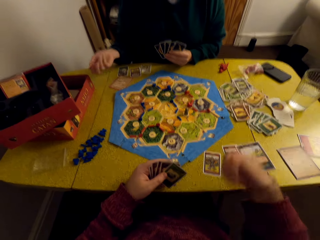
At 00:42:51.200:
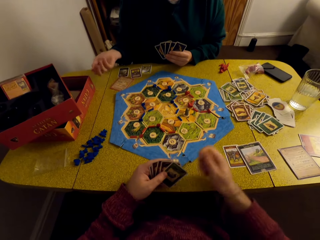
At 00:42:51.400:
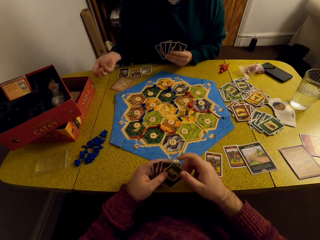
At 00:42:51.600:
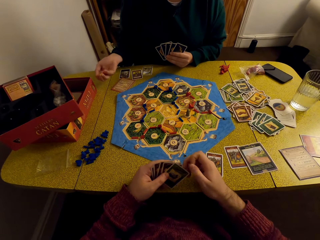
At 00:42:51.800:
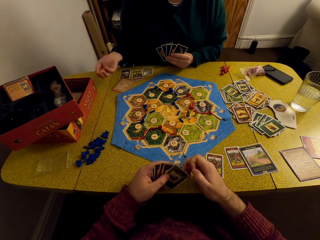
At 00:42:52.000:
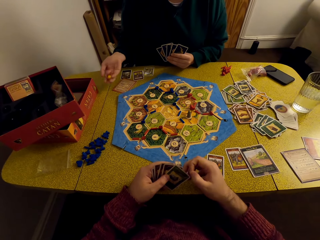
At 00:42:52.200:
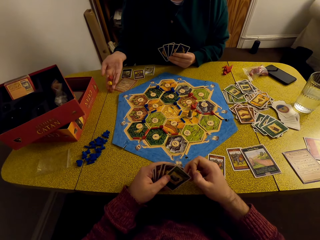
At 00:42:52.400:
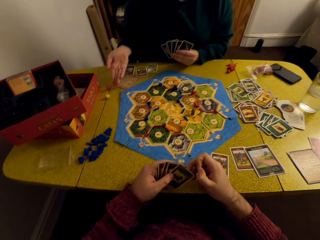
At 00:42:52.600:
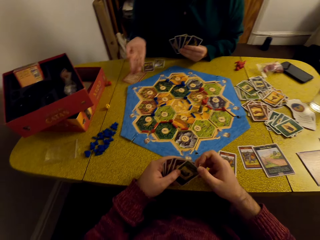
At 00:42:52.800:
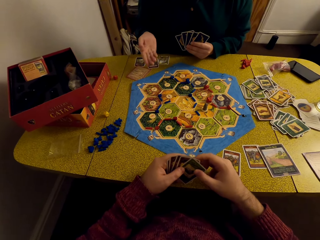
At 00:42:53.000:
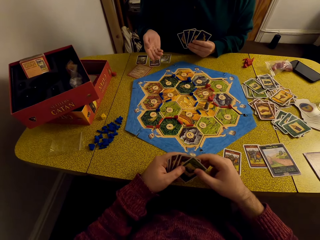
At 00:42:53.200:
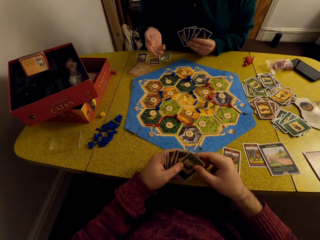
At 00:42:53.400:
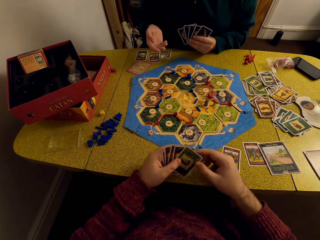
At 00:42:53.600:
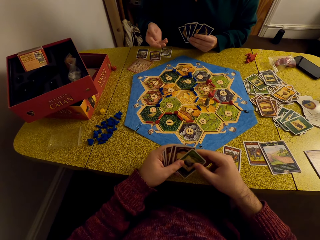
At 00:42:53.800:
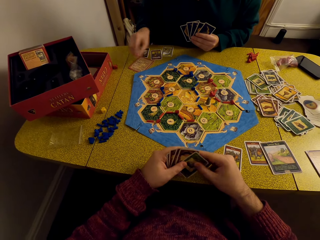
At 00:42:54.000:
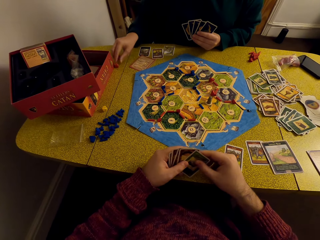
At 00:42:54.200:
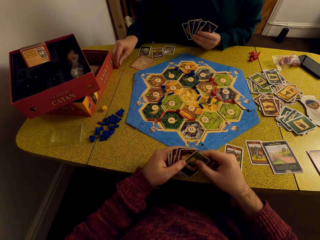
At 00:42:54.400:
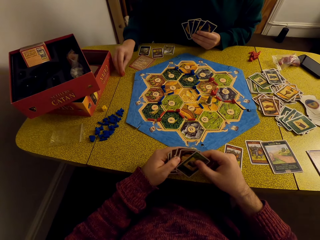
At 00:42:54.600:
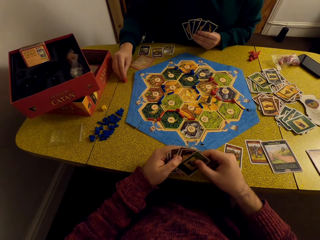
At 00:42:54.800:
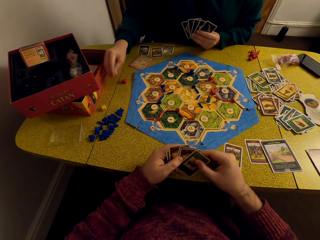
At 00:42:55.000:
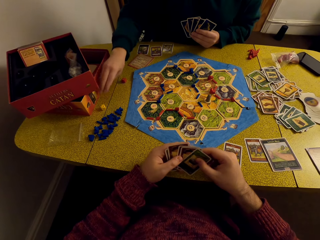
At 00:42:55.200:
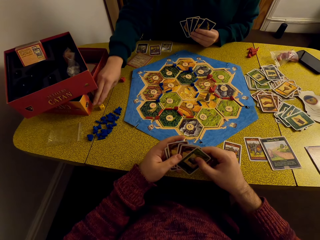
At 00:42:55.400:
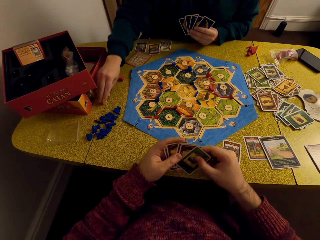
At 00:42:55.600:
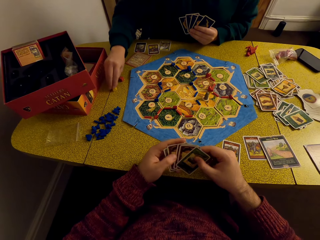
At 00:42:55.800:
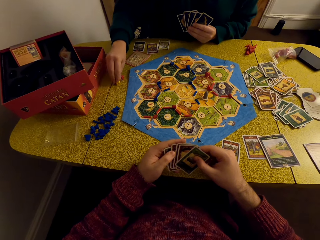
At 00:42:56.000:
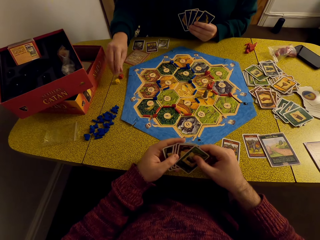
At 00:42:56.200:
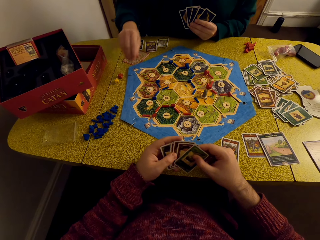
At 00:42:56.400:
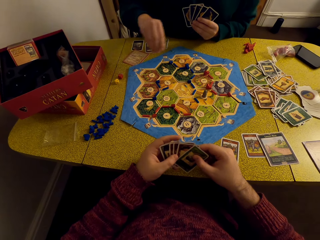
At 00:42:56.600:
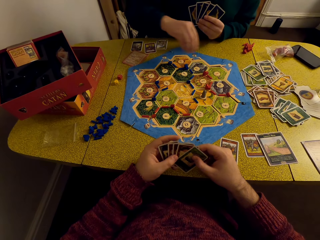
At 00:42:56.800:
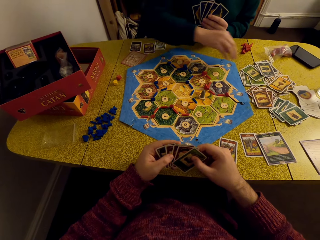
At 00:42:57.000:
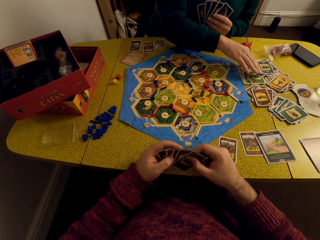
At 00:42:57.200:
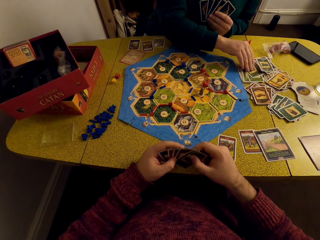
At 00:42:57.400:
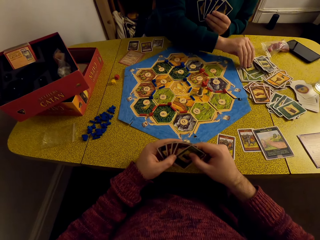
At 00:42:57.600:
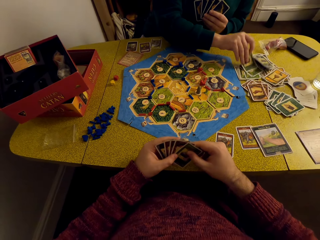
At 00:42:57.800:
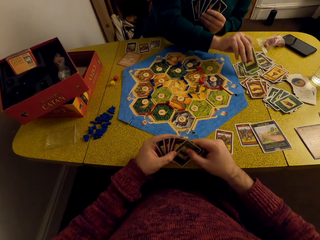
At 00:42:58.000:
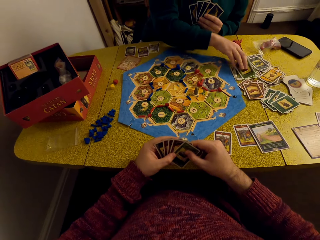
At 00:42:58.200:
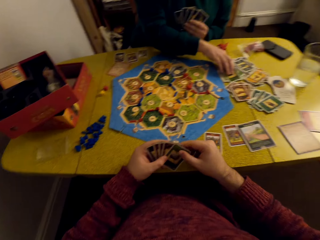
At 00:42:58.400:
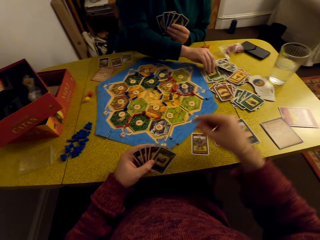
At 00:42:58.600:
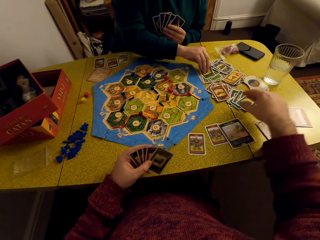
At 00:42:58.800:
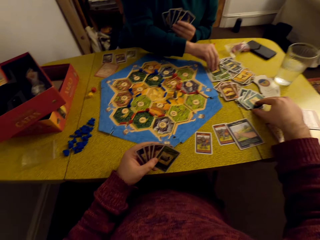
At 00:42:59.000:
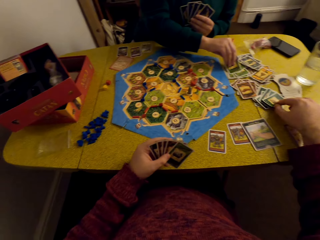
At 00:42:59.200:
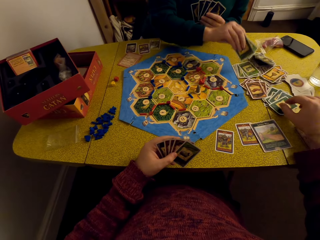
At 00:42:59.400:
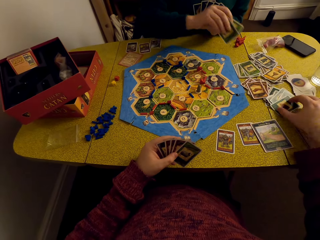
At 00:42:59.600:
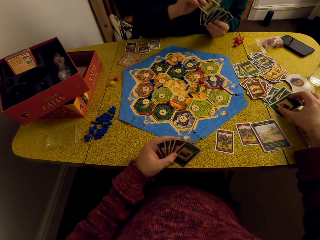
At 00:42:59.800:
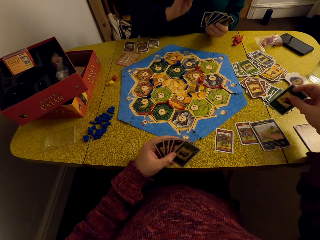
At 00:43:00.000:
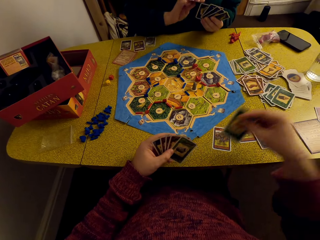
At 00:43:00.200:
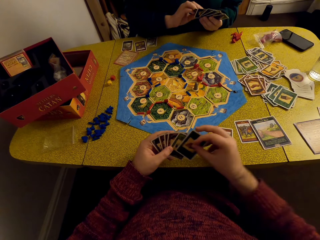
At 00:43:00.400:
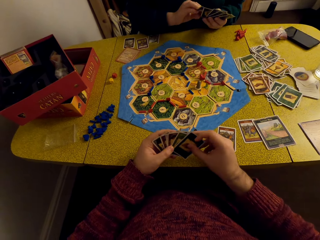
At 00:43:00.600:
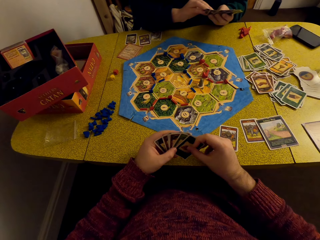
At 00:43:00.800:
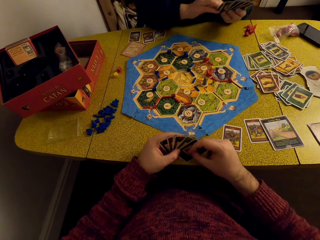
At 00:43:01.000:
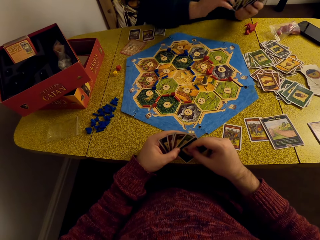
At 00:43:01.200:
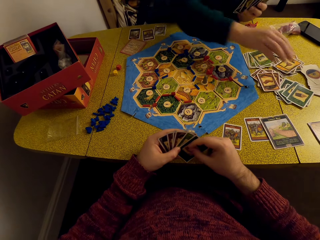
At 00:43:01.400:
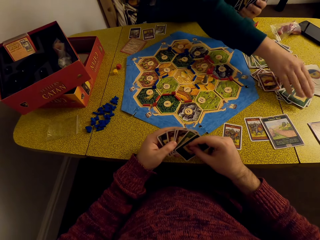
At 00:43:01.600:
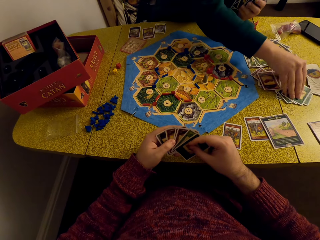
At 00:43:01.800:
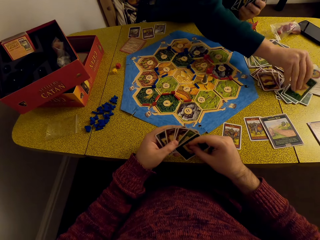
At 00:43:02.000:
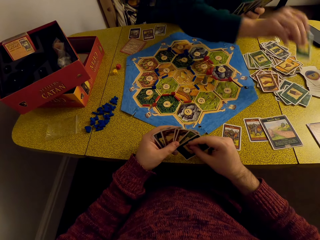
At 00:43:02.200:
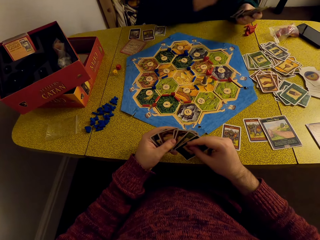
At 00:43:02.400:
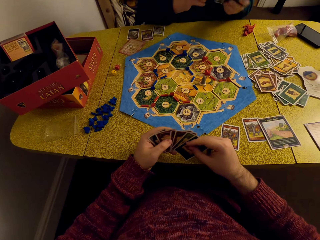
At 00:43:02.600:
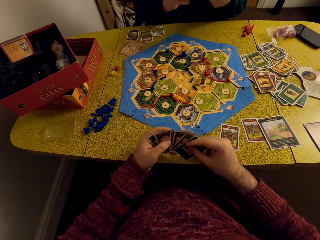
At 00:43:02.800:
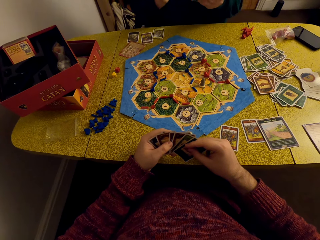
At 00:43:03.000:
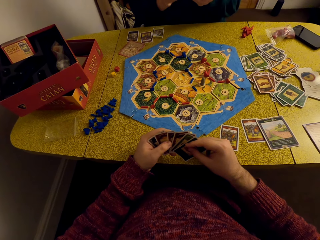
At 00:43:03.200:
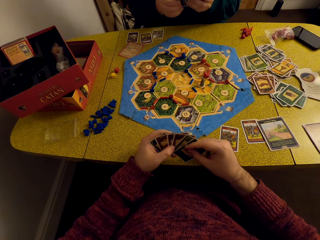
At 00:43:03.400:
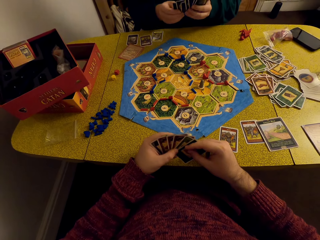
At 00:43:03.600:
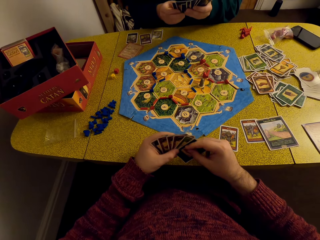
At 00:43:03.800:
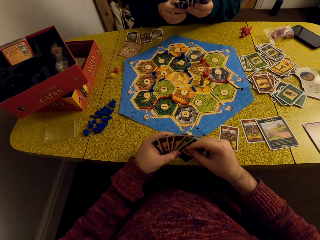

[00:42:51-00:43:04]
The camera wearer converses with the woman. The woman tosses the dice, drops the dice on the table, drags the dice on the table, and picks a card. The camera wearer picks a card from the other cards and arranges the cards. The woman picks a card.

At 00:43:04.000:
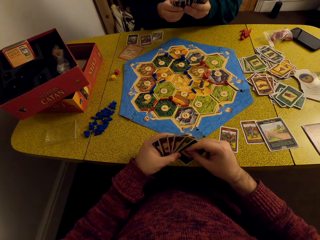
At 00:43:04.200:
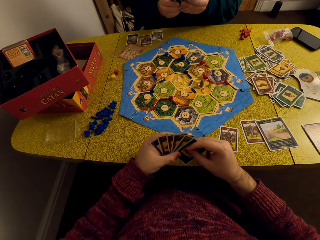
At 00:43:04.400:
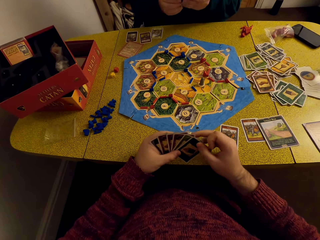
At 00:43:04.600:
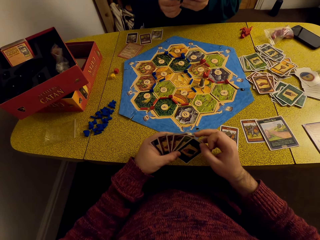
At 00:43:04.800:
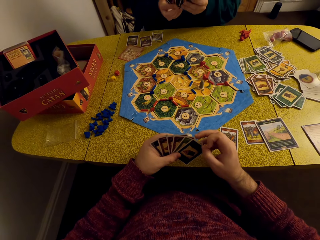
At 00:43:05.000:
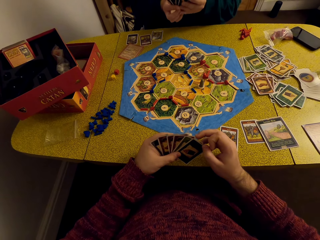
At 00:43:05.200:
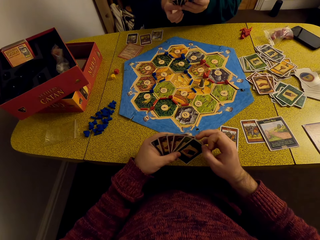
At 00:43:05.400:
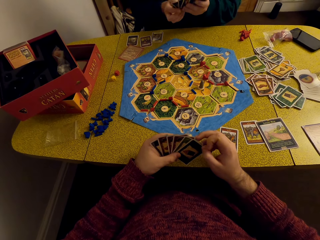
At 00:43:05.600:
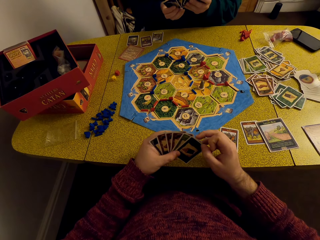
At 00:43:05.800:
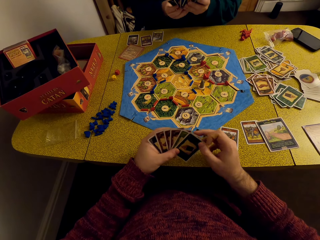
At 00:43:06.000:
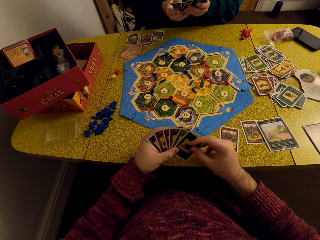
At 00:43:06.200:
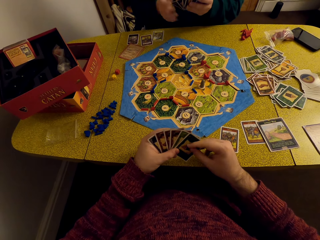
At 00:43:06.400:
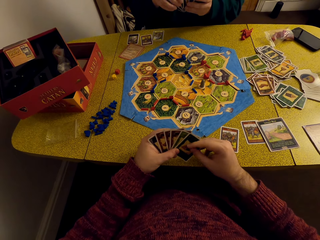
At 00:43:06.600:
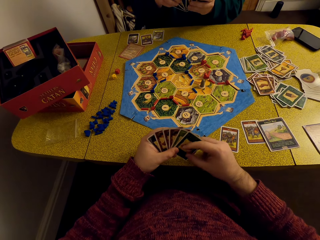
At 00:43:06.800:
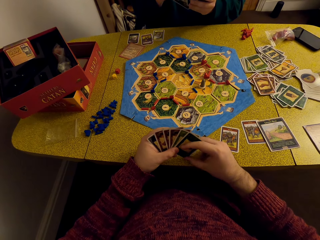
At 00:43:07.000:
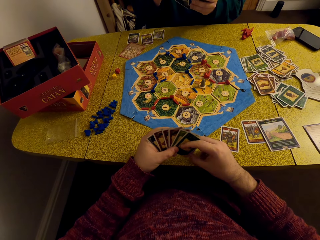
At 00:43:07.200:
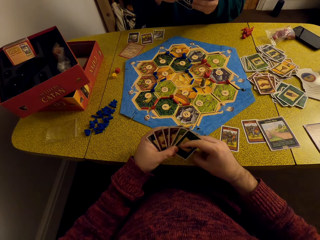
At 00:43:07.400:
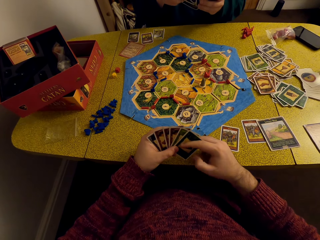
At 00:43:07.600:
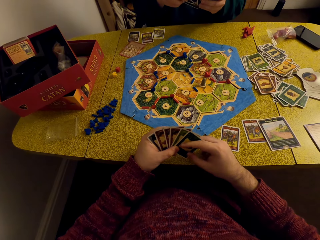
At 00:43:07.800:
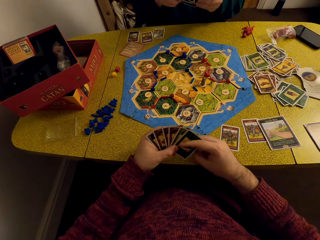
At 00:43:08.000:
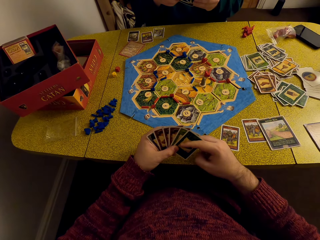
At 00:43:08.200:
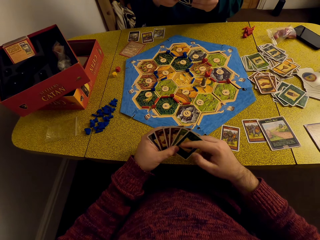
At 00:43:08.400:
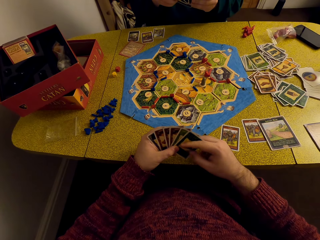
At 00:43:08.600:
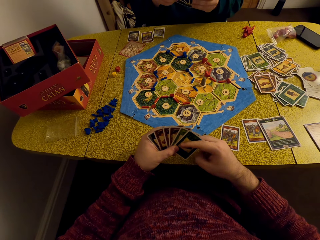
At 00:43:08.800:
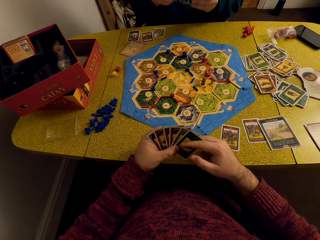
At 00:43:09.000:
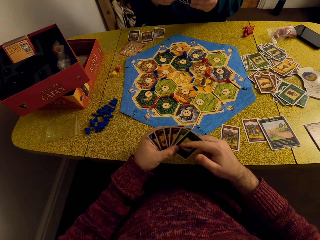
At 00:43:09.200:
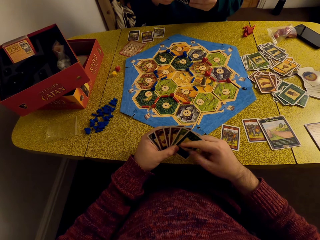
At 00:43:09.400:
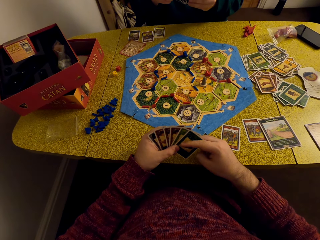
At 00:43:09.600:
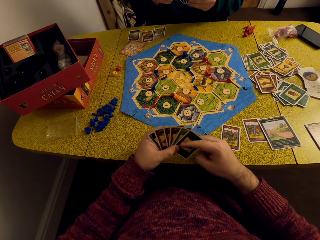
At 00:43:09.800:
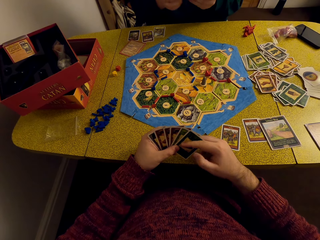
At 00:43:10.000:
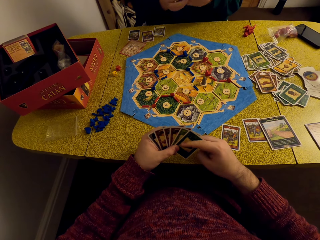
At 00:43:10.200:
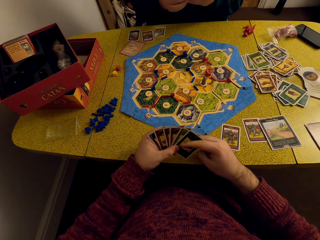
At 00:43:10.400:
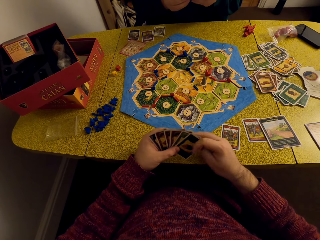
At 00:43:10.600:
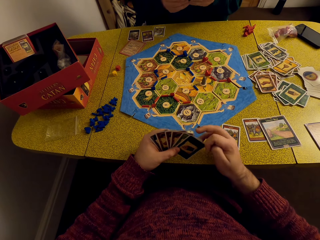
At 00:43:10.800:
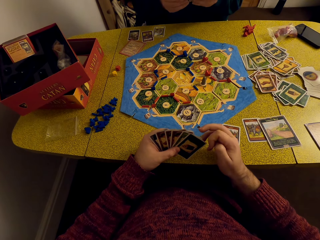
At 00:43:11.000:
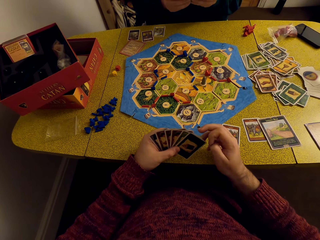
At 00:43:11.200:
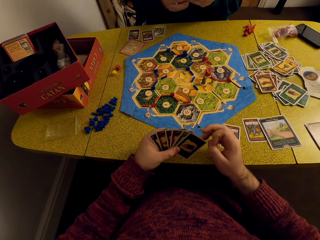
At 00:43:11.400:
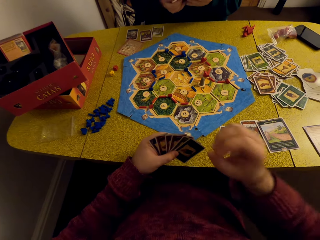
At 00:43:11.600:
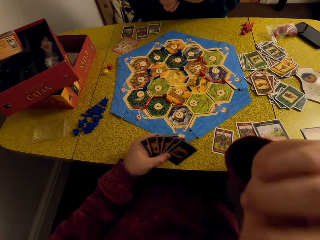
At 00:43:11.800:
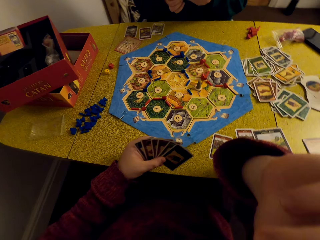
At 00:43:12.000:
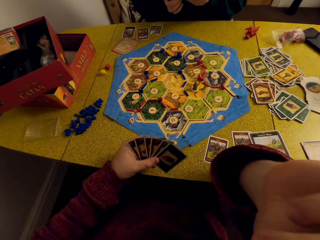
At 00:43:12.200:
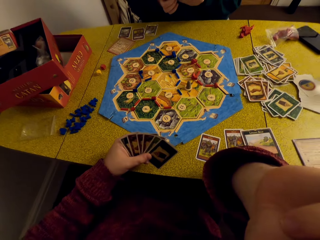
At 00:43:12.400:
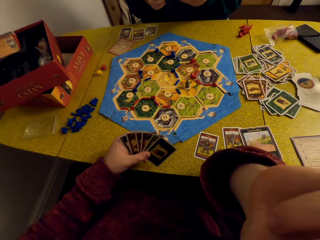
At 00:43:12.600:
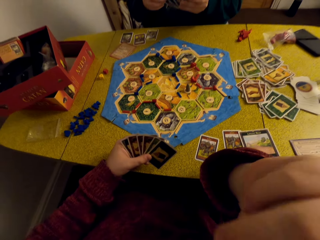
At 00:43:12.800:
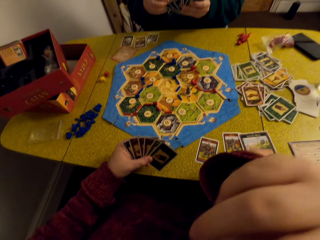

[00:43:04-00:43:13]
The camera wearer arranges the cards. She looks at the cards. She converses with the woman. She lifts her hand.
